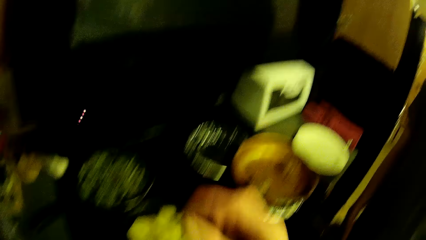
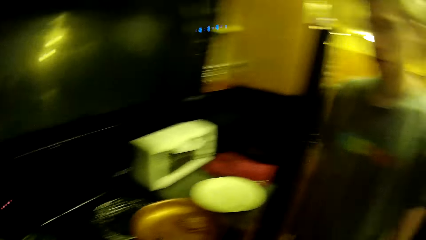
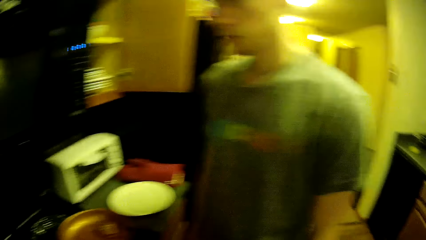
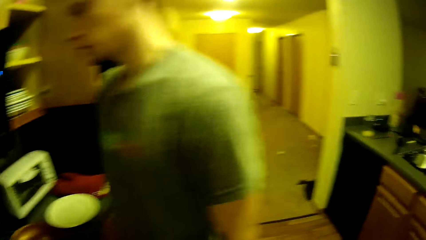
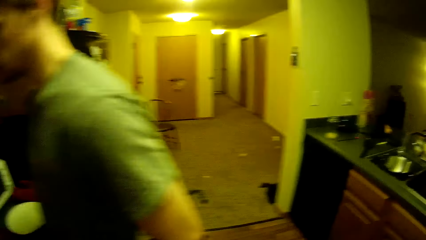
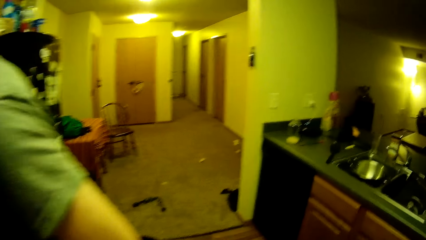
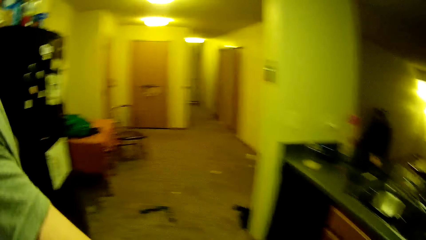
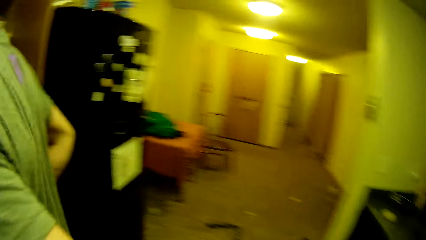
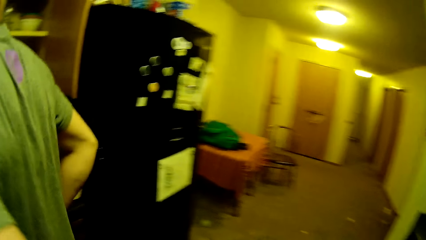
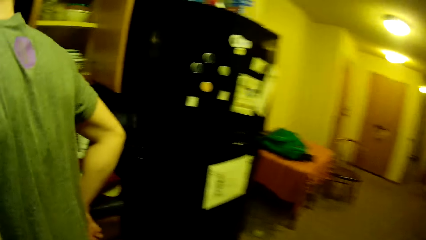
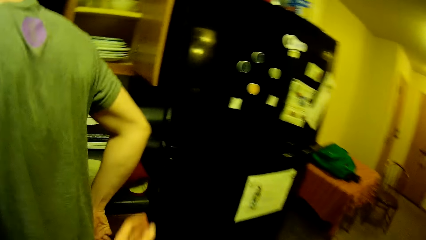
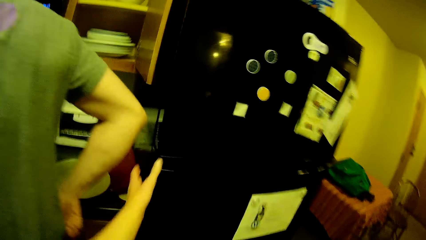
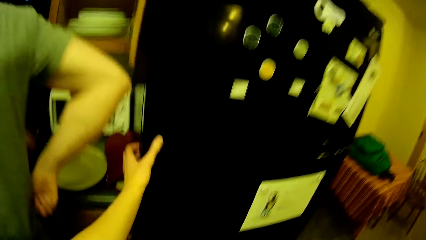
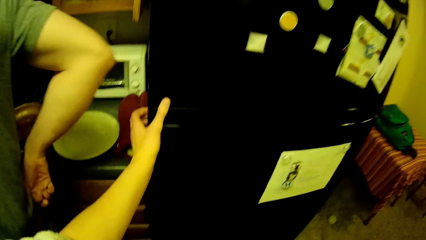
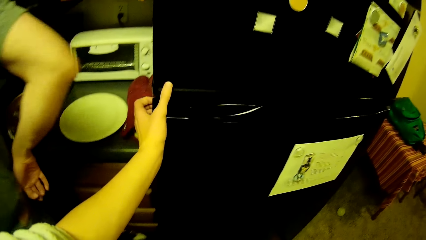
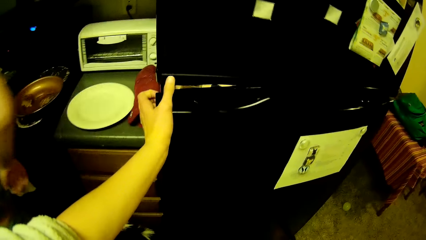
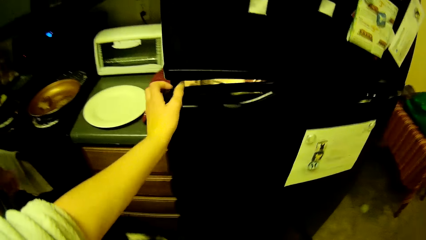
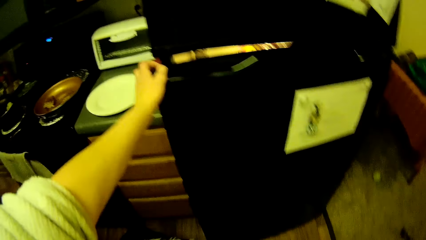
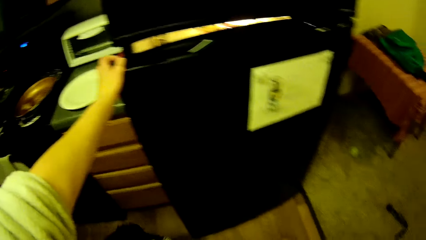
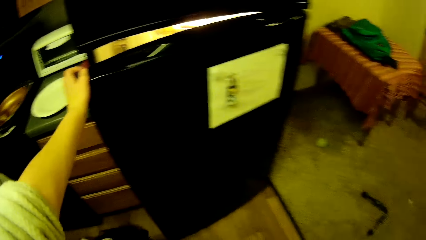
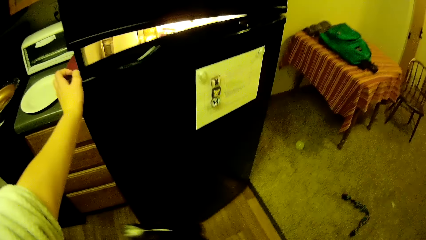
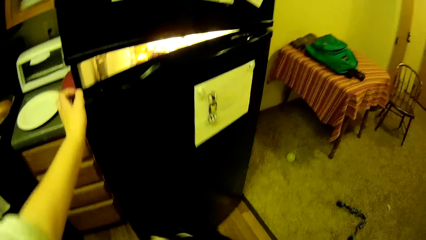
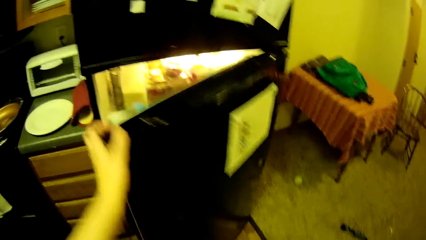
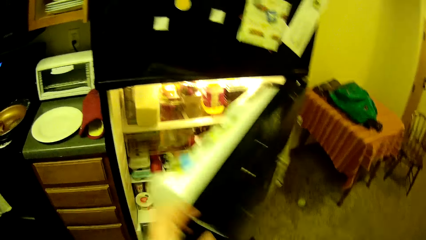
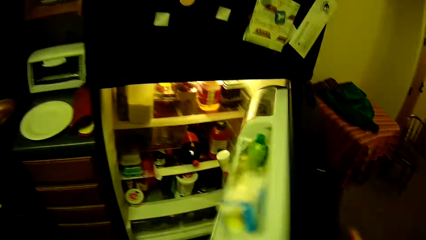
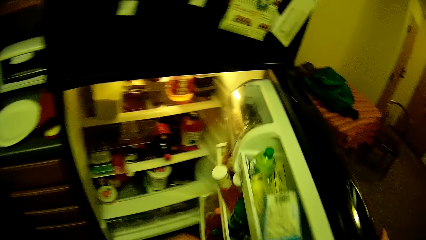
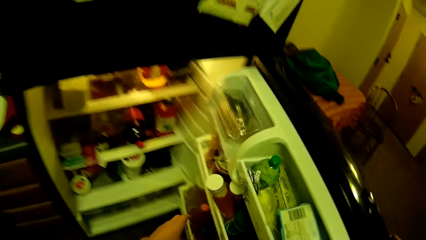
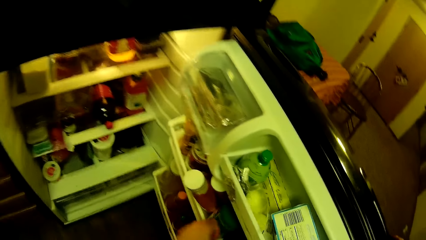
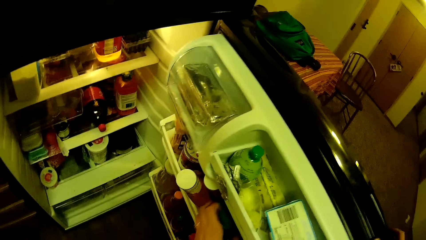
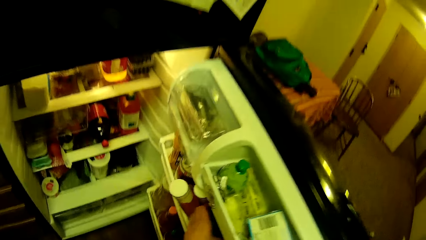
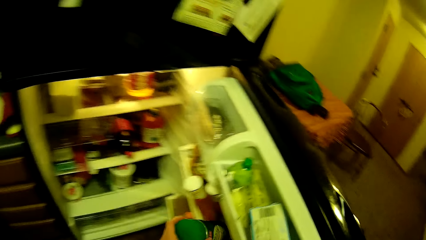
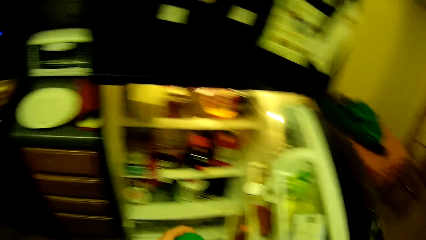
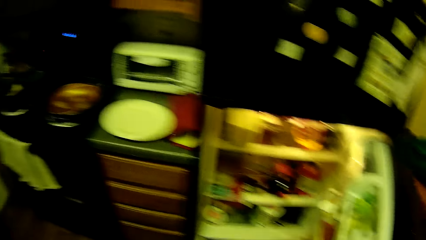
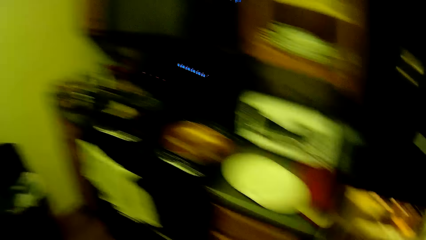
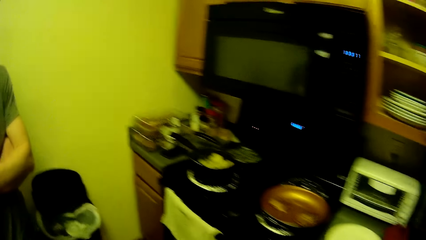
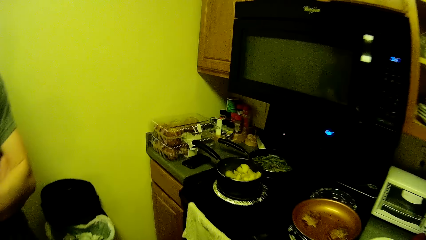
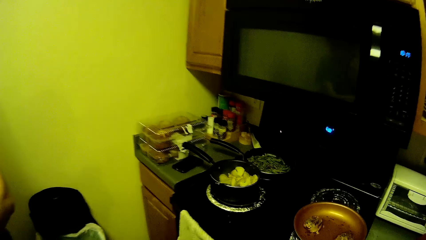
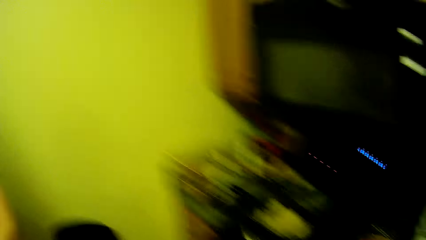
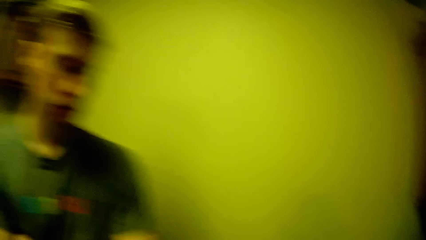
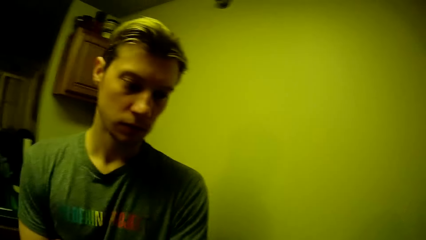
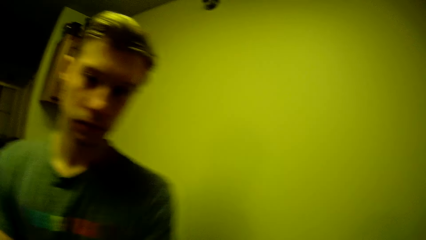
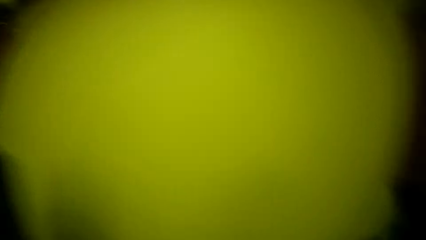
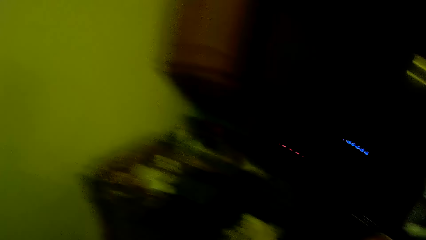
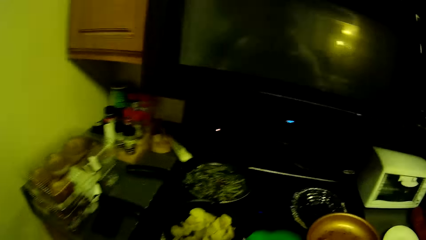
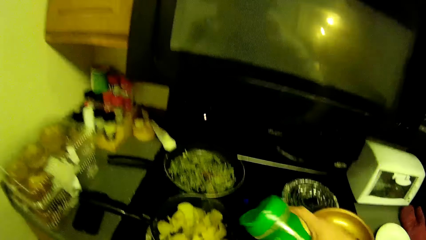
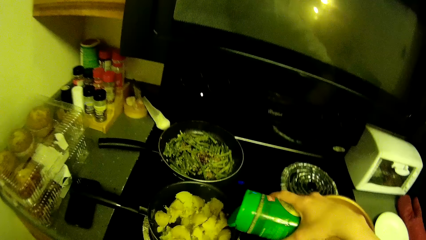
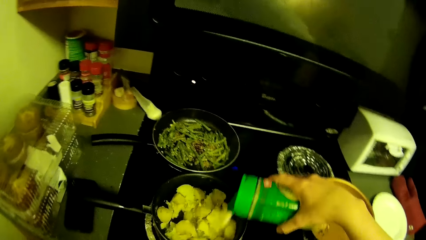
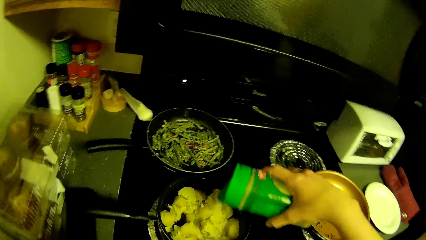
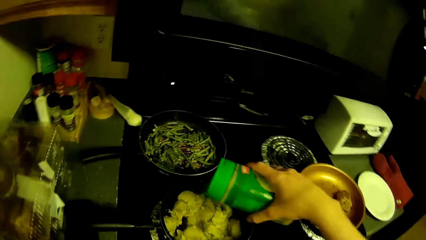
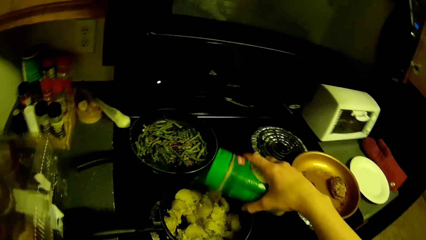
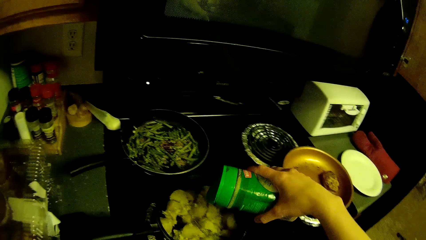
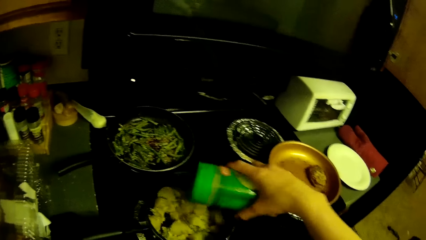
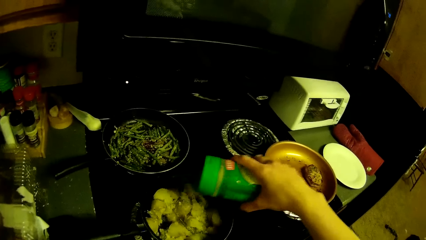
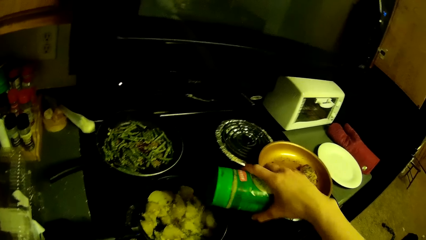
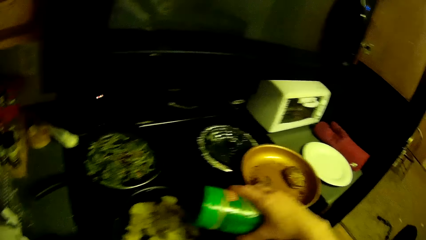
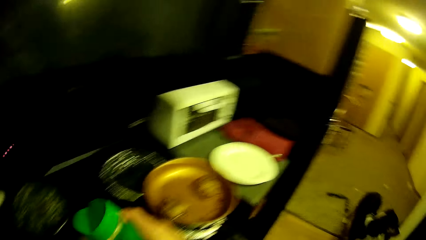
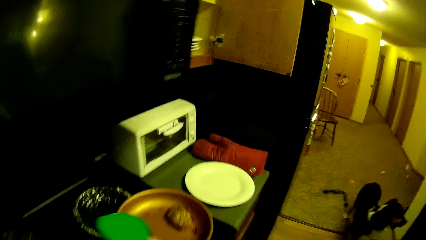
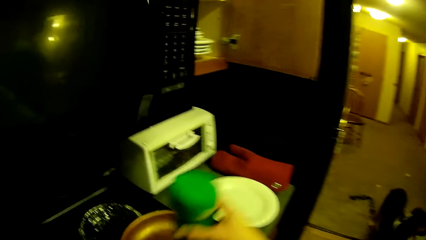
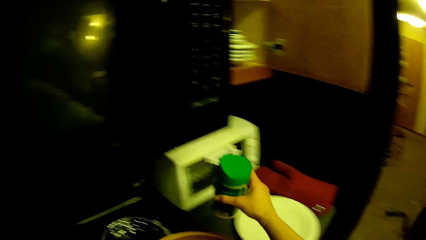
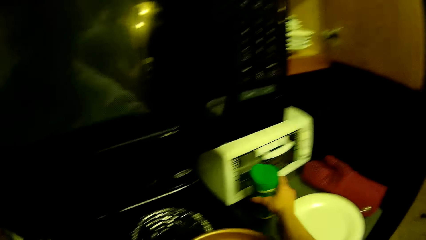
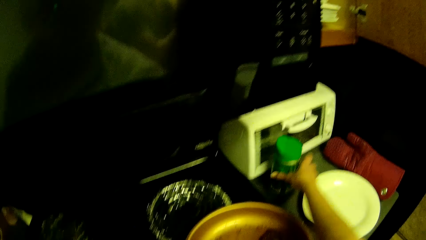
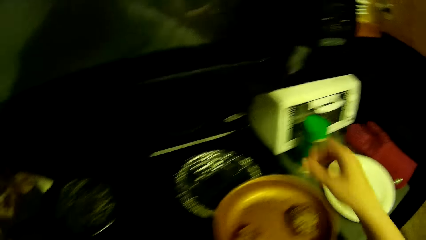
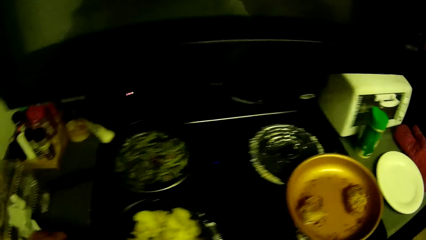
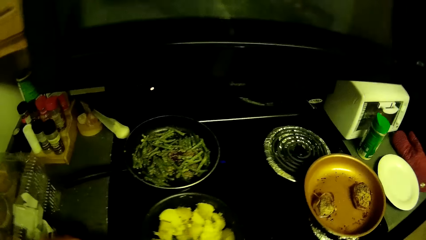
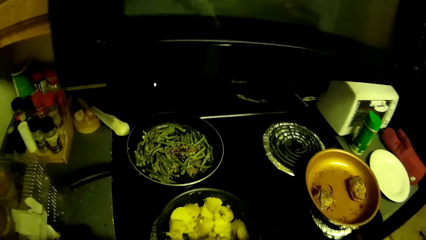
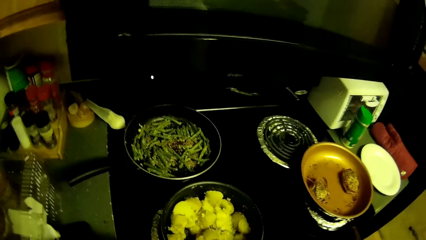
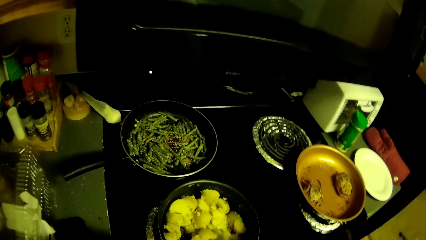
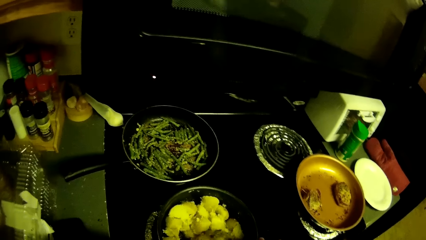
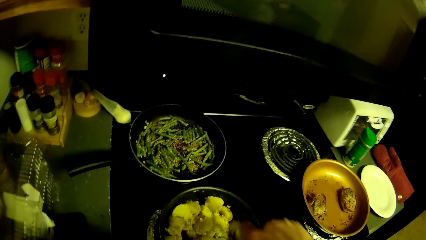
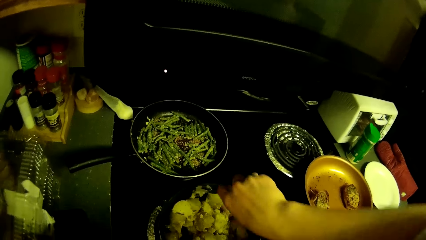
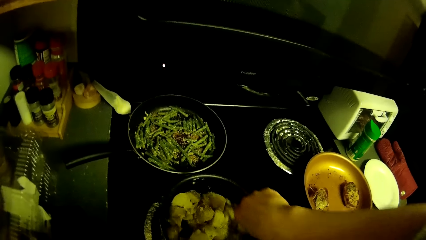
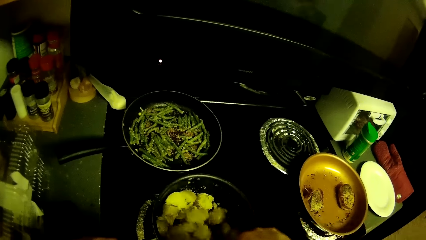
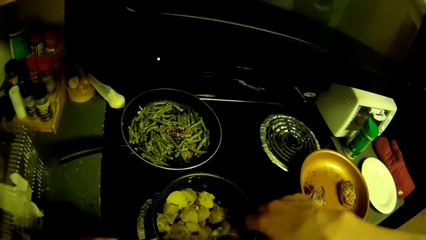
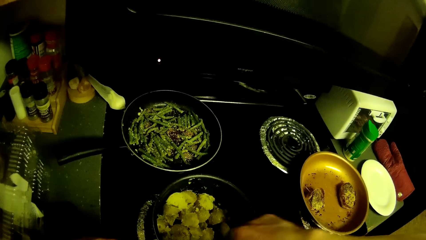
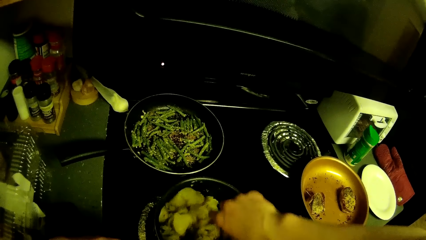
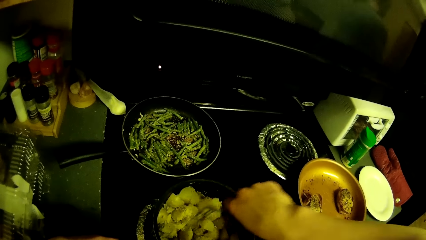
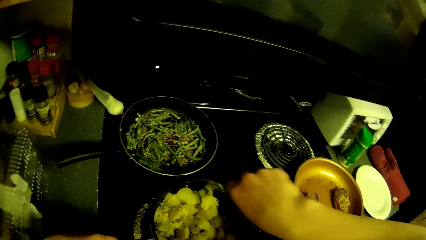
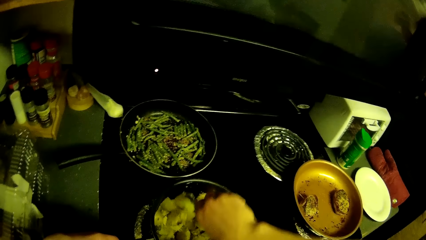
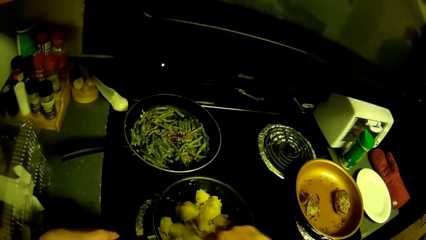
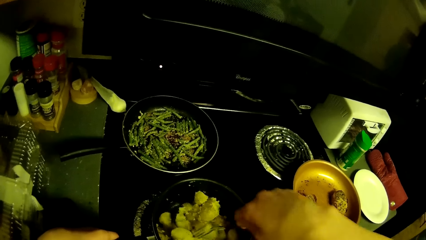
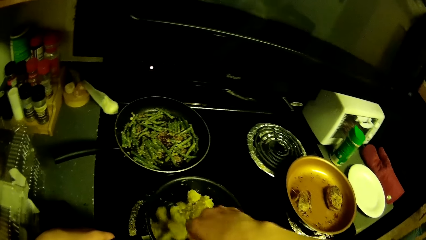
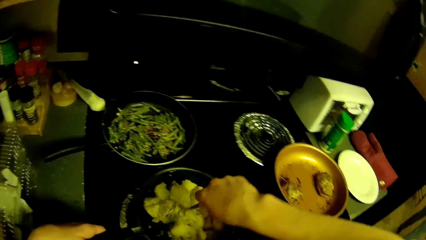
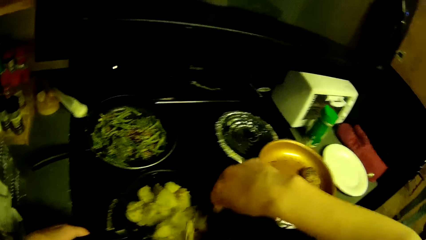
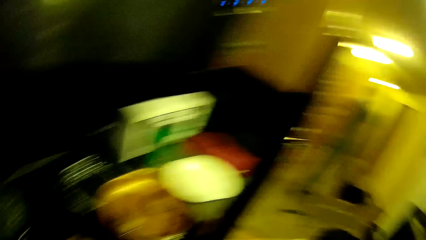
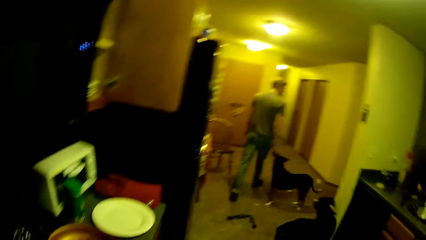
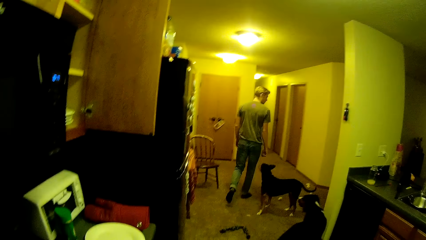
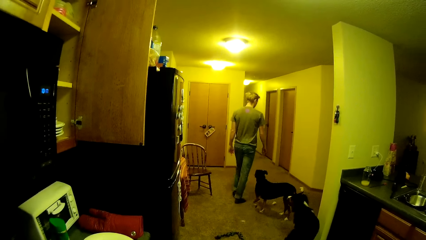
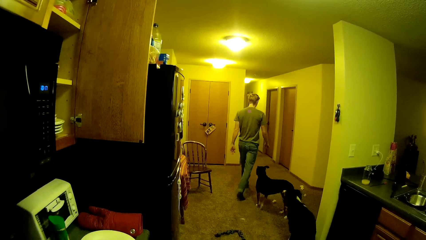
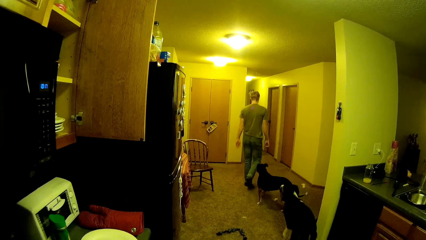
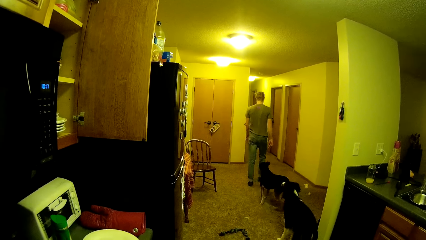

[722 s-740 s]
The camera wearer puts the potato in the pot. He turns around and walks around. A man scratches his back. The camera wearer opens the fridge with his left hand. He picks a bottle from the fridge with his left hand. He walks around. The man stands close to the camera wearer. The camera wearer looks around. He pours the bottle content in his right hand in the pot of yam. He drops the bottle in his right hand on the cabinet. He looks around. He stirs the yam with the fork in his right hand. The man walks around. The camera wearer looks around. The man walks out of the kitchen.
